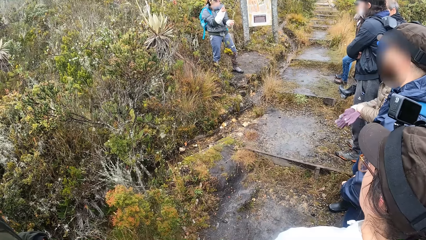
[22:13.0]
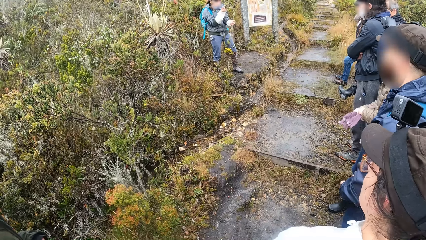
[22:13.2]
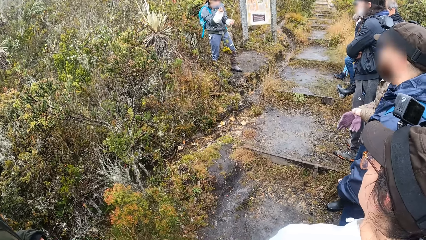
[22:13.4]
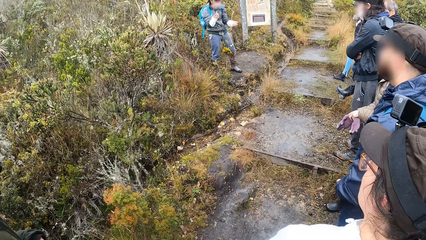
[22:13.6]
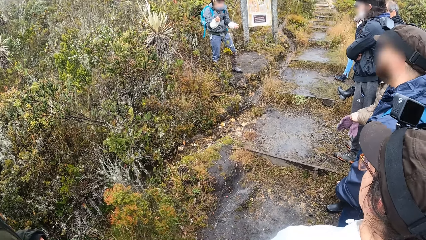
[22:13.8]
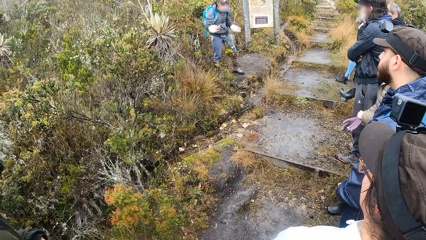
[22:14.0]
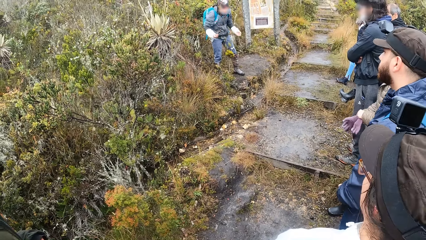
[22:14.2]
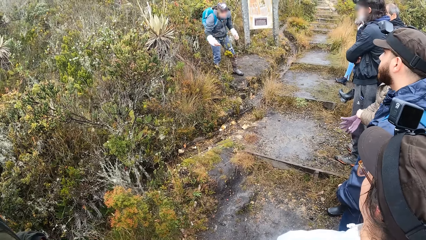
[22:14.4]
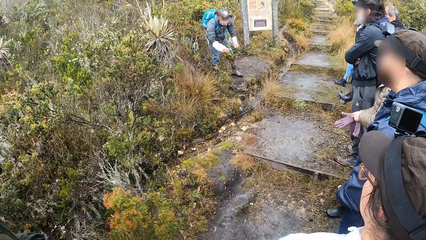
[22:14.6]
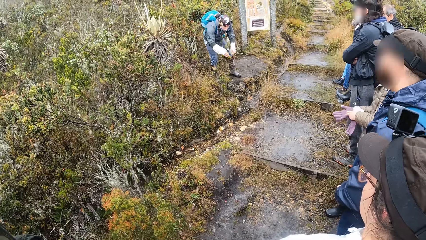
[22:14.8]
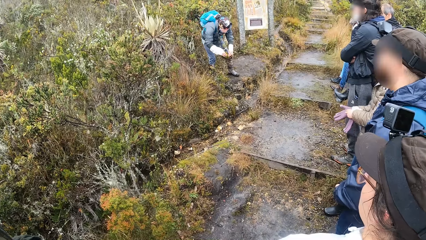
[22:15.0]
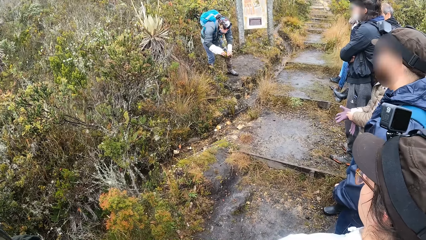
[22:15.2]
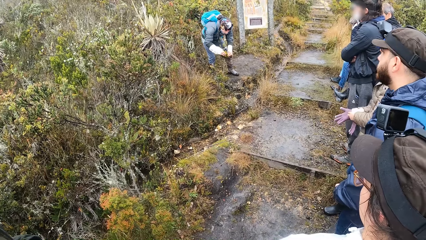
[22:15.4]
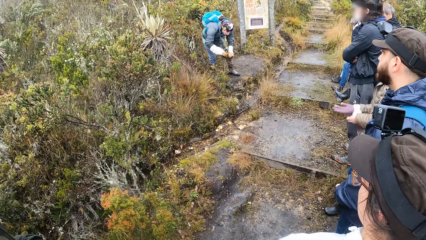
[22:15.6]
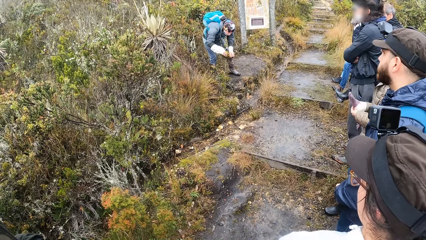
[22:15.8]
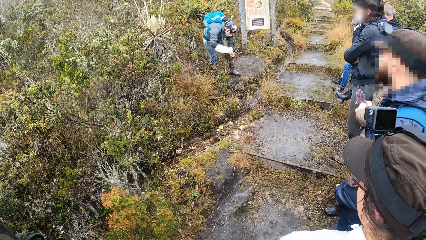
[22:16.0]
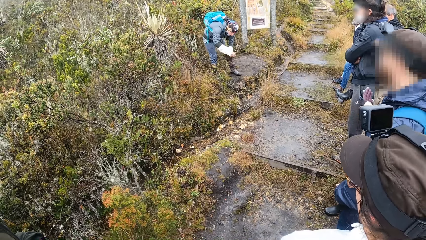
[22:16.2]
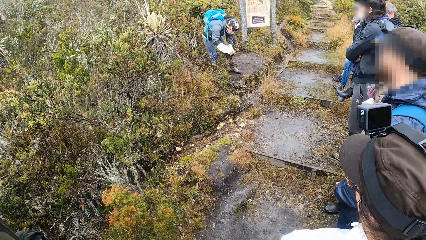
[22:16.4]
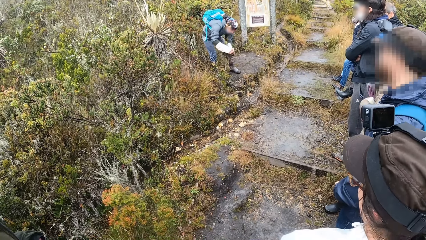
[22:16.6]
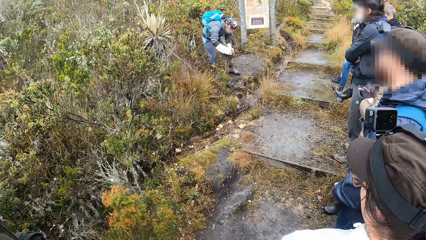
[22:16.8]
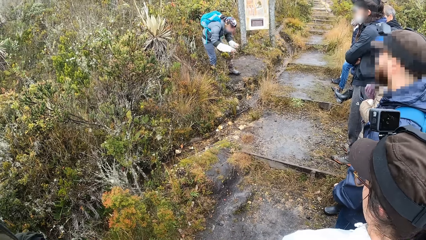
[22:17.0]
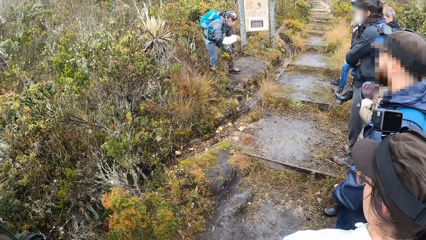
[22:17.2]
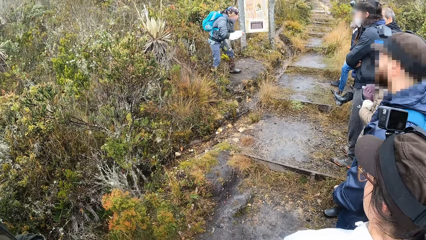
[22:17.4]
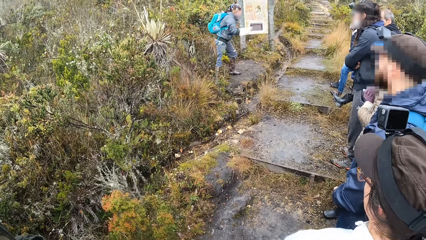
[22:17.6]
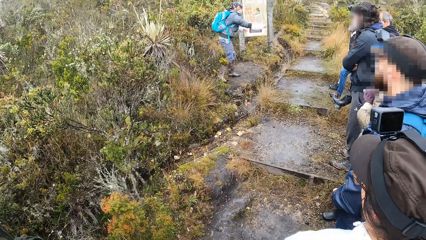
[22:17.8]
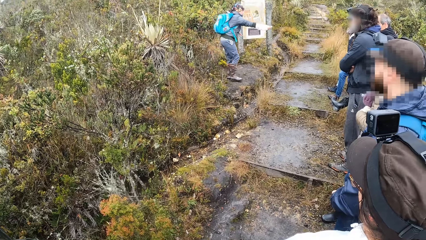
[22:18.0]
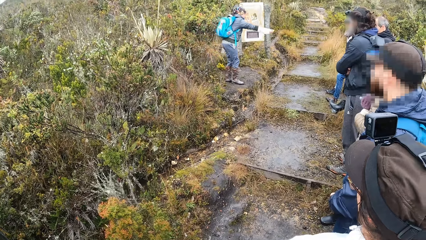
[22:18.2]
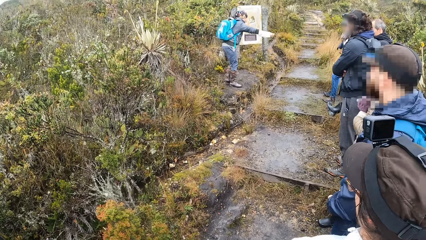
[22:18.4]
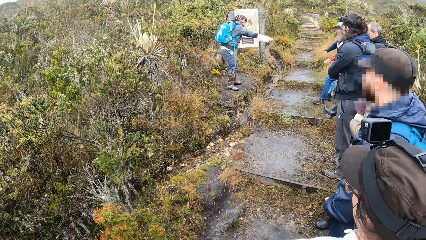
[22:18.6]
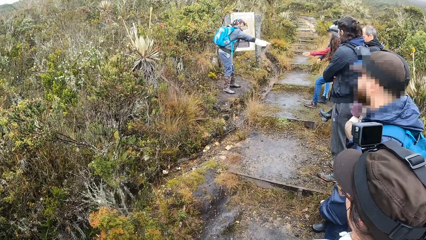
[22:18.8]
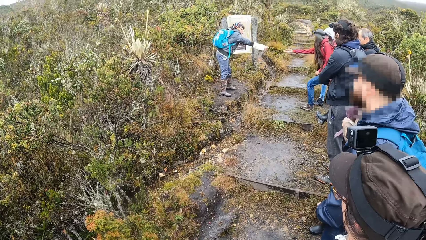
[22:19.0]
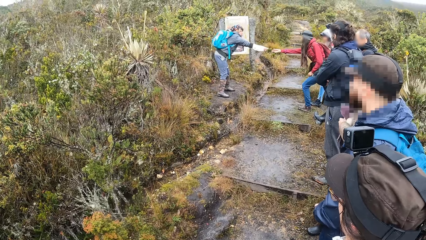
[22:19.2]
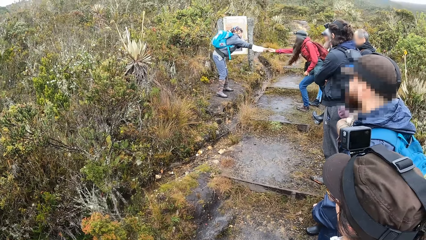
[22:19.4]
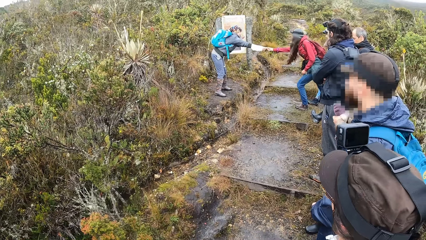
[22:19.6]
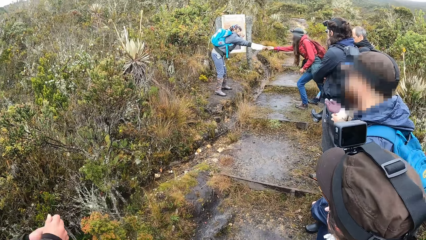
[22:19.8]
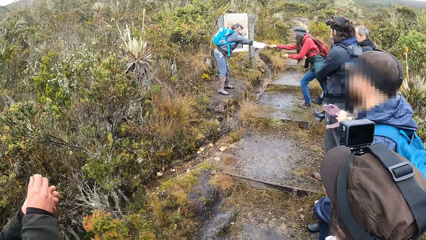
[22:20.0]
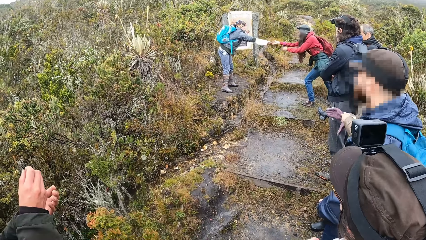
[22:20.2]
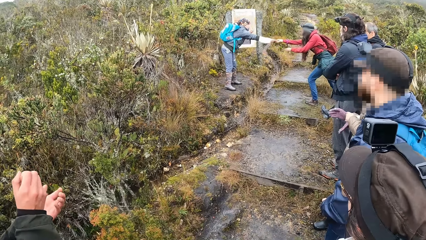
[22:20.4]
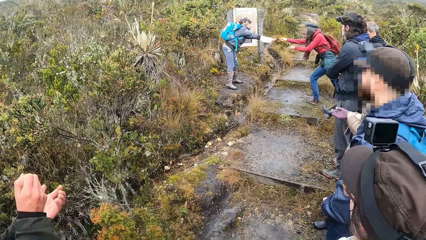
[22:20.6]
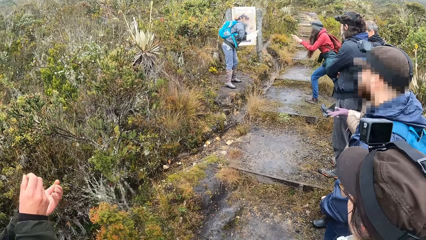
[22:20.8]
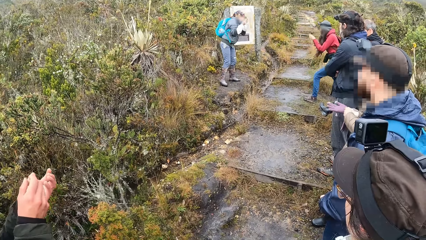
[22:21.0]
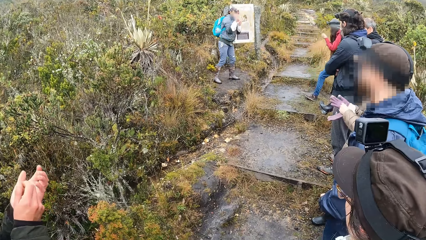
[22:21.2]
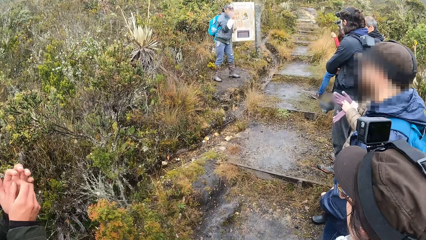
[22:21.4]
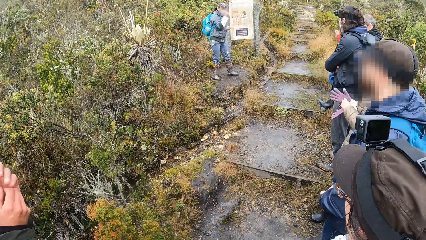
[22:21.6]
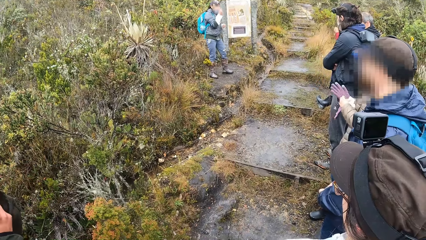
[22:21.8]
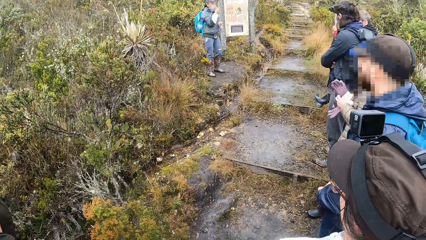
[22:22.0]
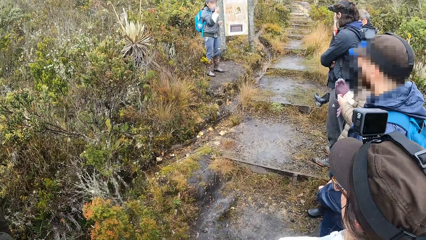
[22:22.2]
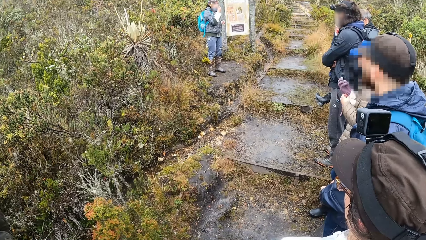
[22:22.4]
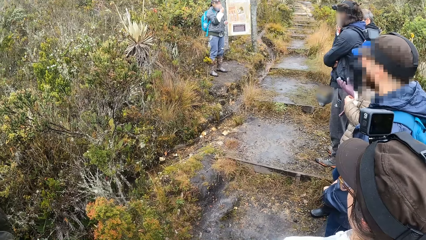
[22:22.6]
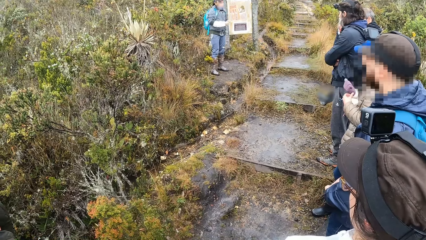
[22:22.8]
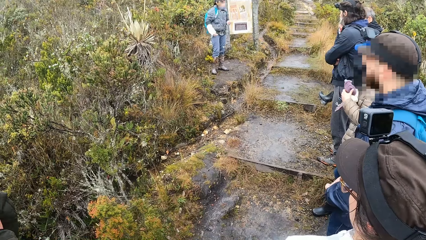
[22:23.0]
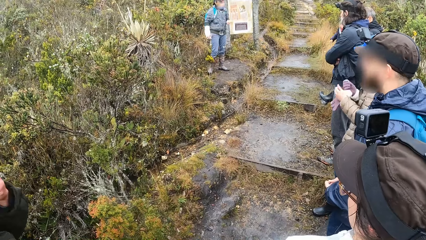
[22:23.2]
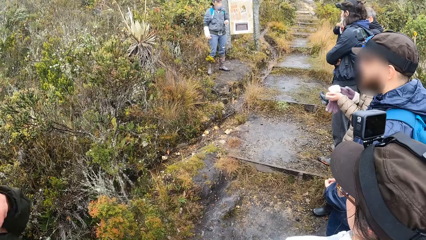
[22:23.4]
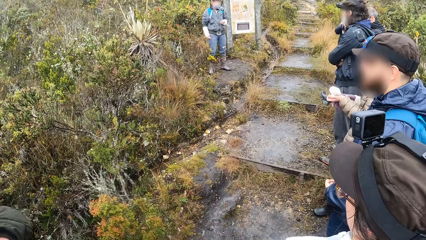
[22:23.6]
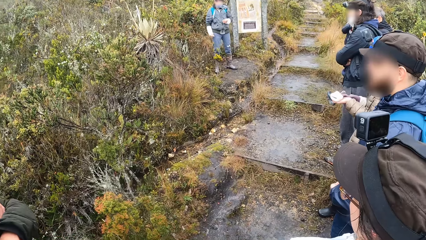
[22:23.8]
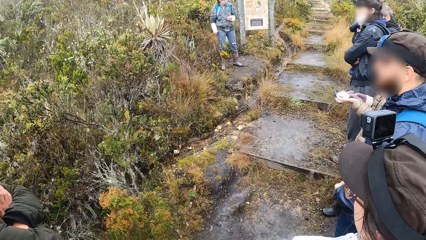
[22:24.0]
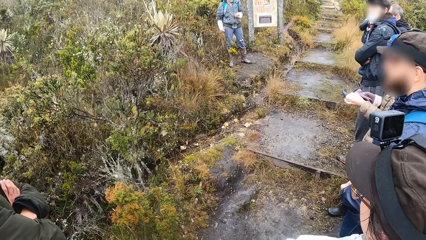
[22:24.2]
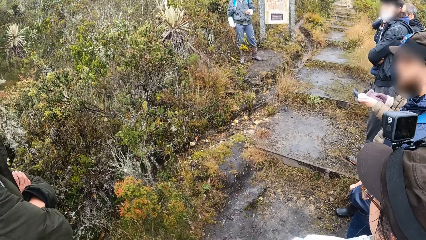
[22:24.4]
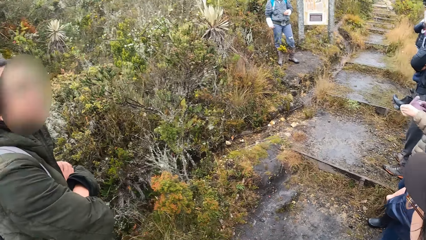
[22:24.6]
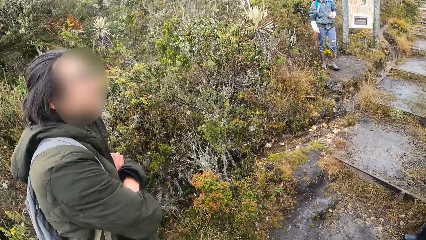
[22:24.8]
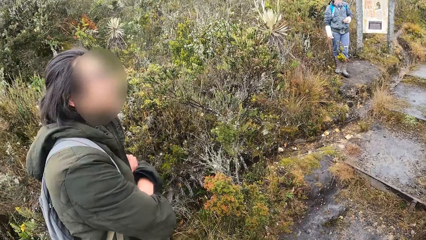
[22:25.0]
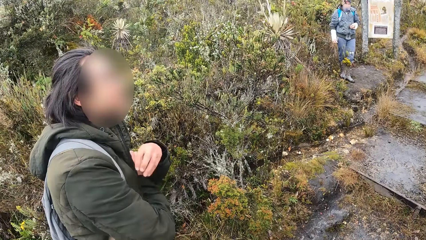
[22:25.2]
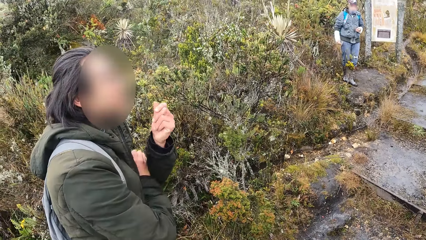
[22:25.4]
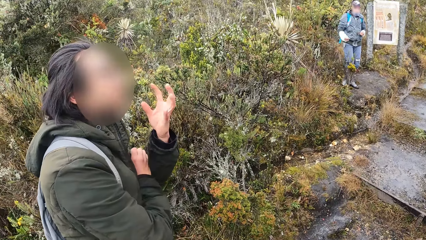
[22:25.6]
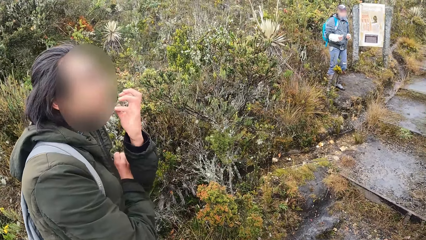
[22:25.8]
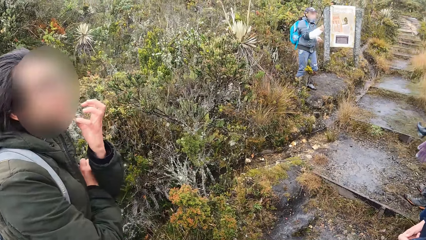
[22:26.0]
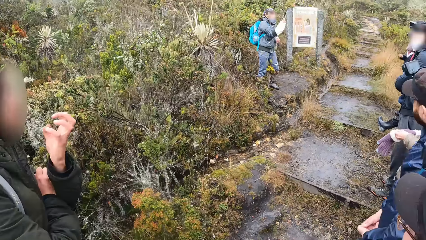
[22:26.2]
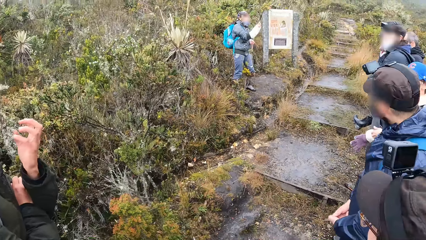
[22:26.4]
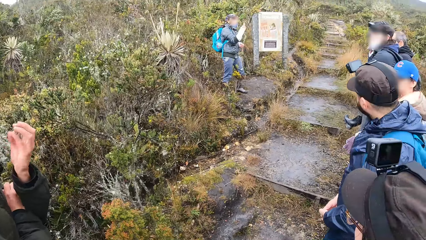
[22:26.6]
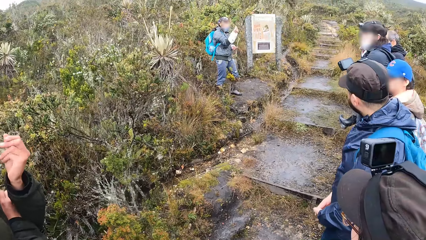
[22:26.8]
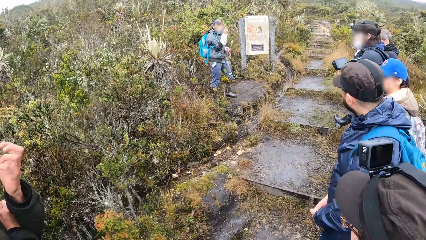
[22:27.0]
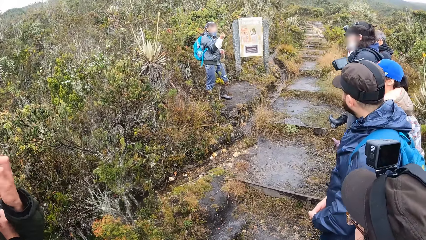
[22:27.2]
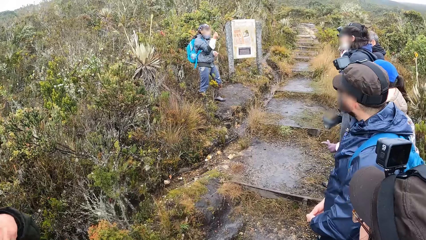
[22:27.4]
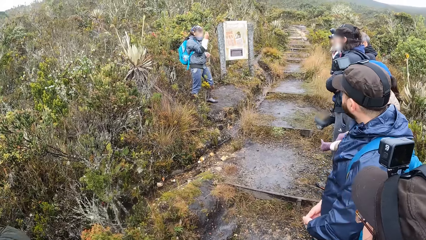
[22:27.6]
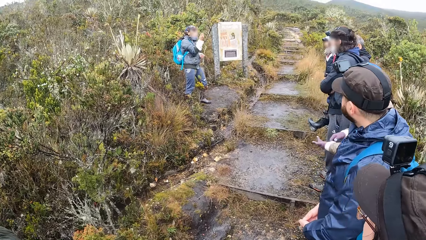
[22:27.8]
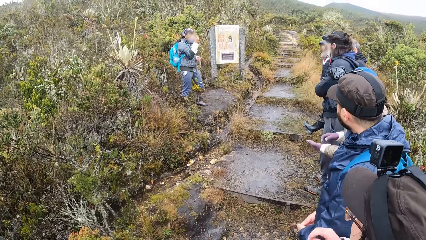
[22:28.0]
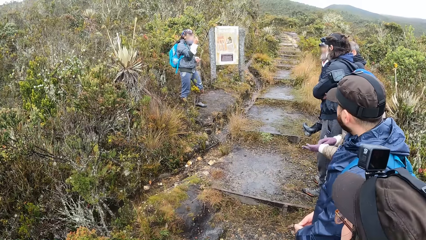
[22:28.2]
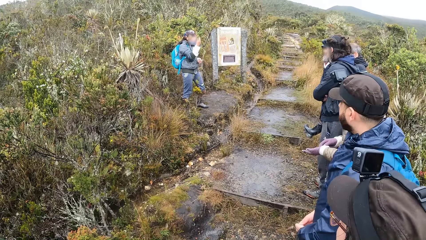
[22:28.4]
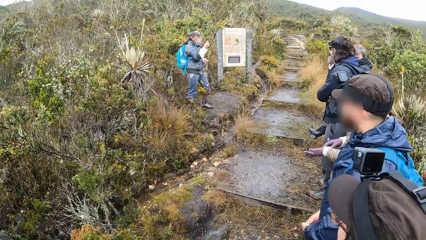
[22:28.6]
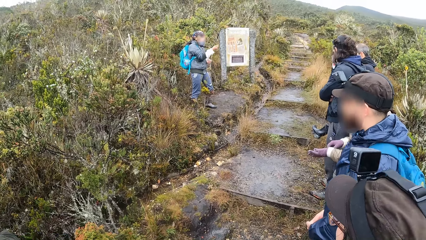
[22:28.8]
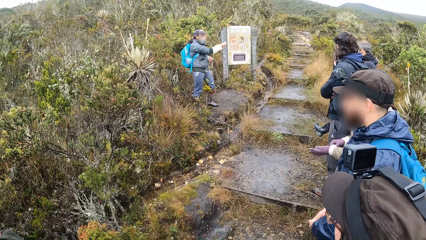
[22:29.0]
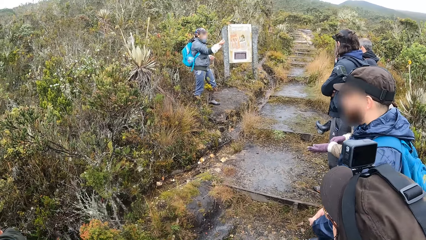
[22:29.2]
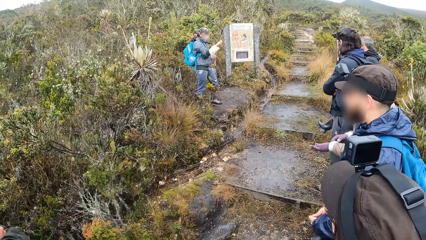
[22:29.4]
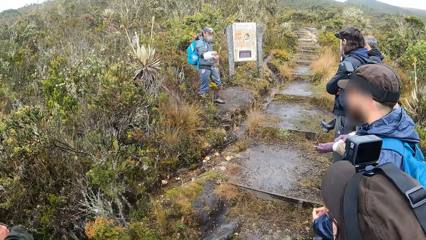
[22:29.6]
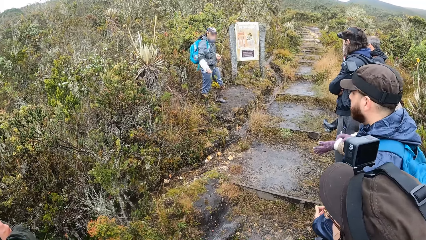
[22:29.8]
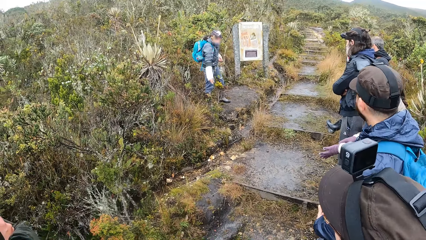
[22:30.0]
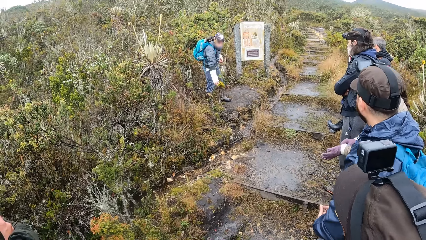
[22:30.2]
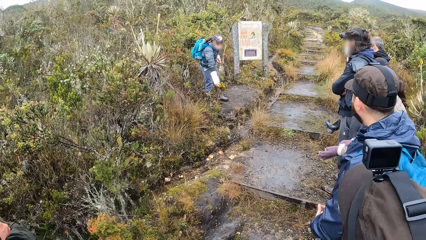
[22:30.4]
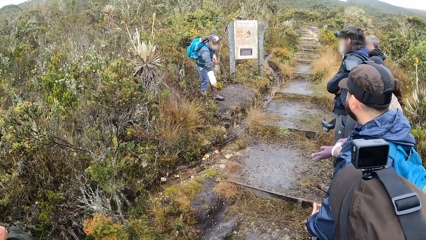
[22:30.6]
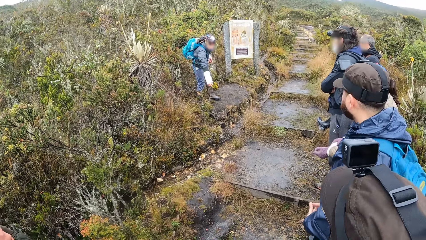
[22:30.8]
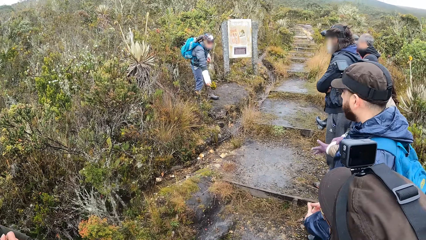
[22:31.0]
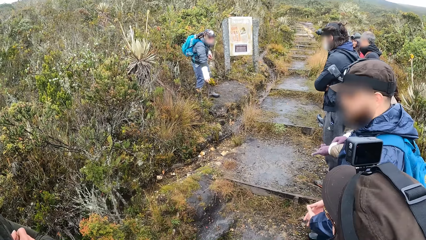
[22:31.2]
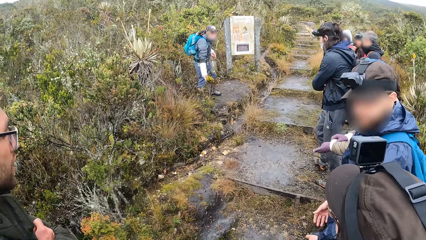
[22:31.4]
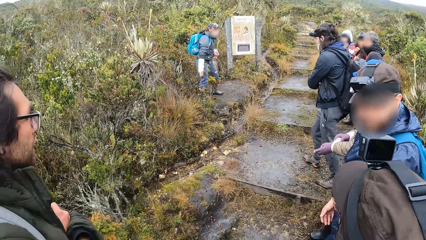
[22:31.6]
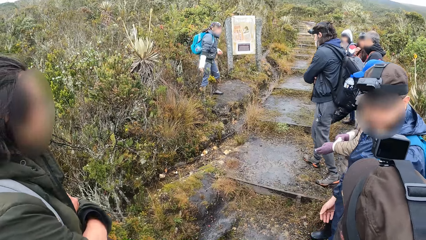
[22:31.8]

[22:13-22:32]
The man plucks off the flower on the ground with both hands and gives the flower to a woman with his right hand. Another man speaks to the group of people and the camera wearer. The camera wearer looks at the left.
